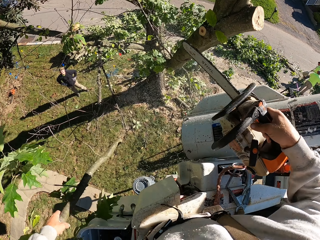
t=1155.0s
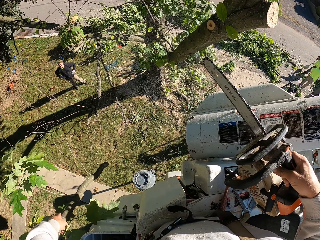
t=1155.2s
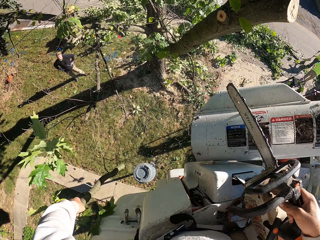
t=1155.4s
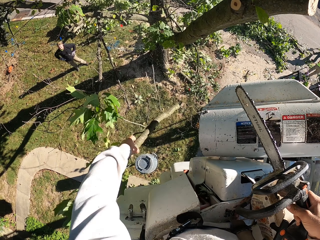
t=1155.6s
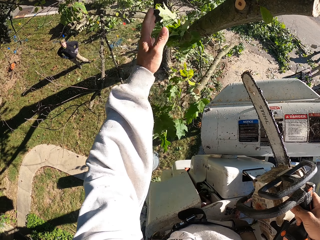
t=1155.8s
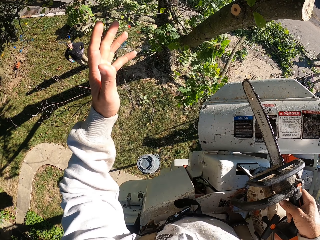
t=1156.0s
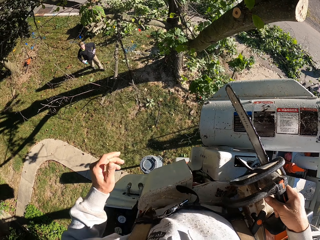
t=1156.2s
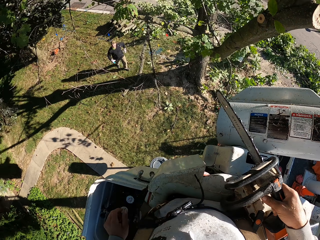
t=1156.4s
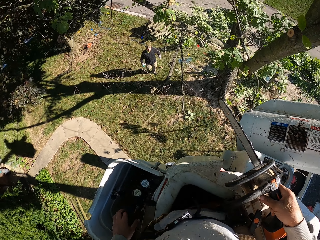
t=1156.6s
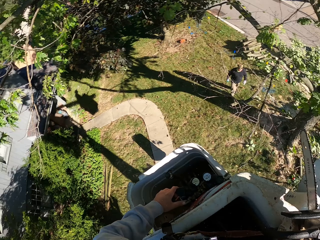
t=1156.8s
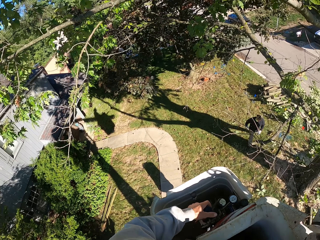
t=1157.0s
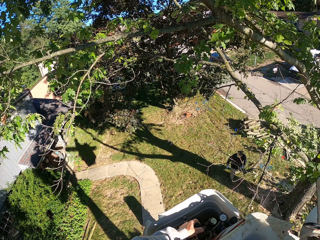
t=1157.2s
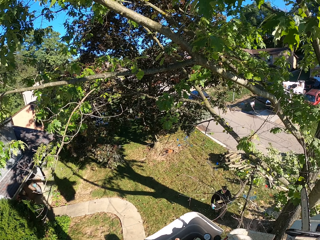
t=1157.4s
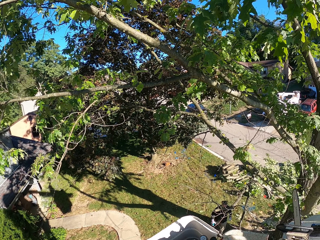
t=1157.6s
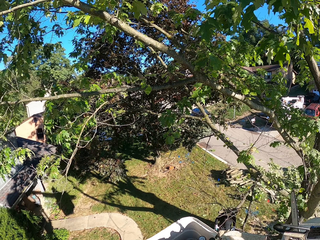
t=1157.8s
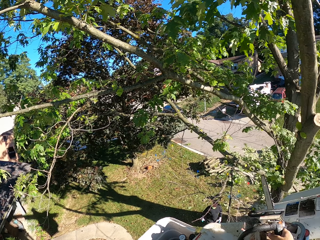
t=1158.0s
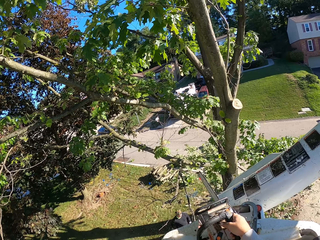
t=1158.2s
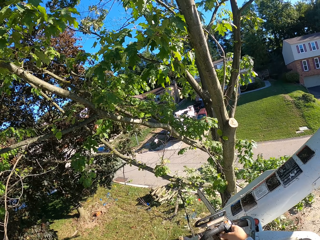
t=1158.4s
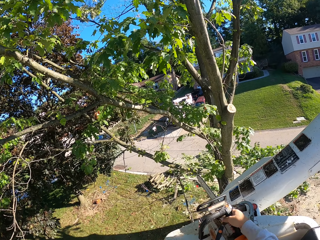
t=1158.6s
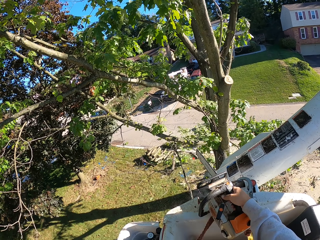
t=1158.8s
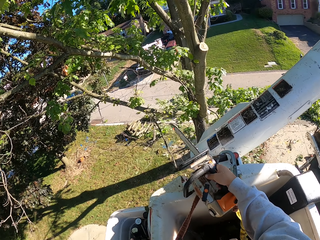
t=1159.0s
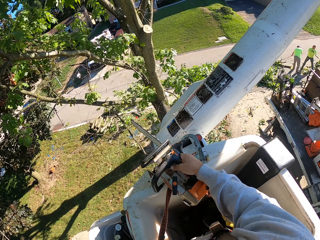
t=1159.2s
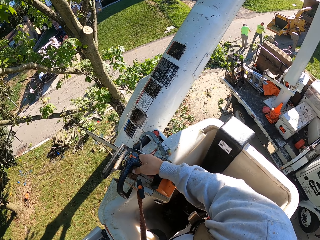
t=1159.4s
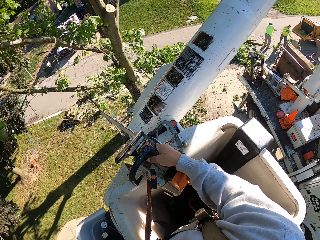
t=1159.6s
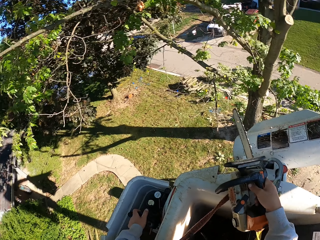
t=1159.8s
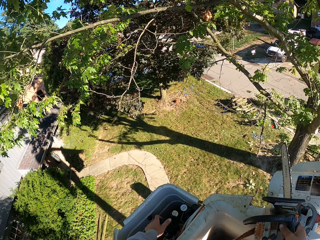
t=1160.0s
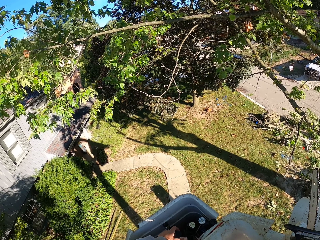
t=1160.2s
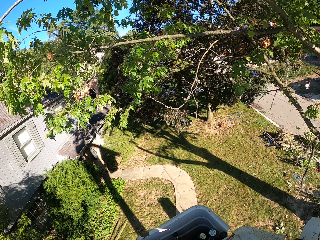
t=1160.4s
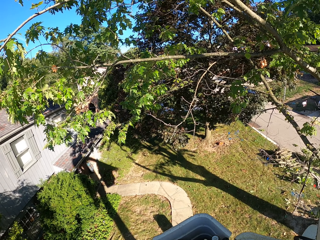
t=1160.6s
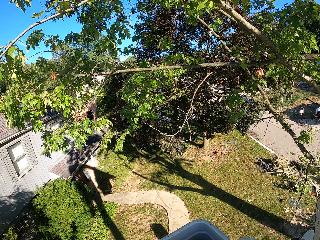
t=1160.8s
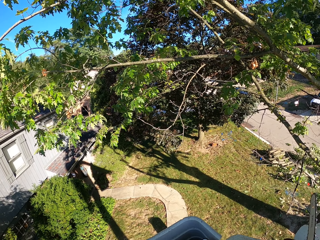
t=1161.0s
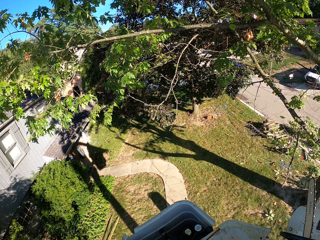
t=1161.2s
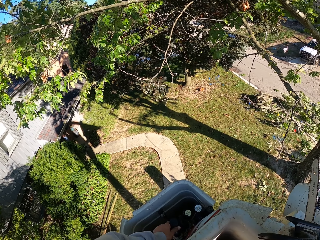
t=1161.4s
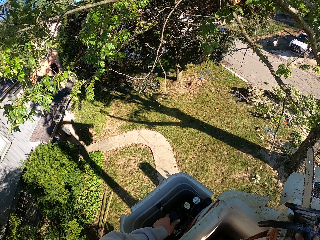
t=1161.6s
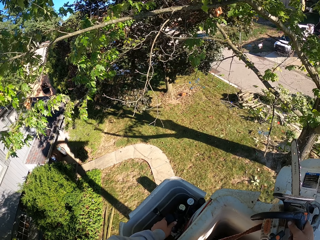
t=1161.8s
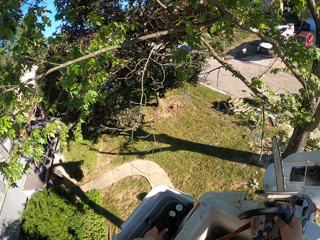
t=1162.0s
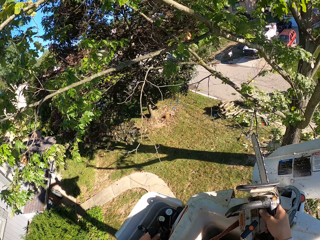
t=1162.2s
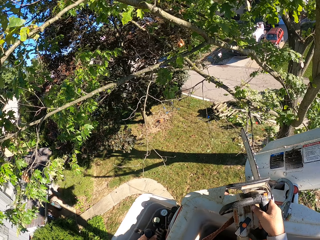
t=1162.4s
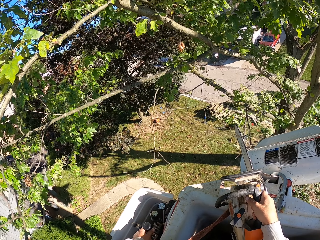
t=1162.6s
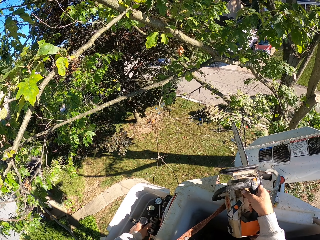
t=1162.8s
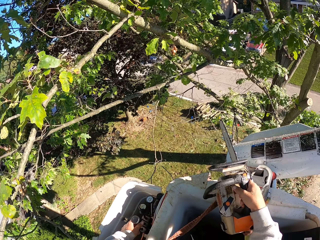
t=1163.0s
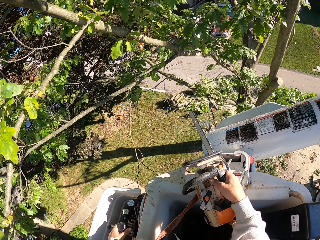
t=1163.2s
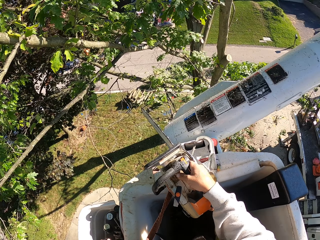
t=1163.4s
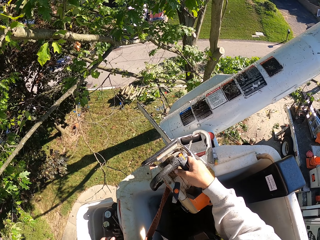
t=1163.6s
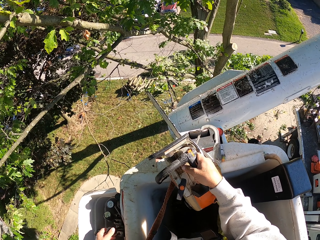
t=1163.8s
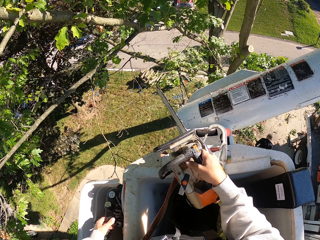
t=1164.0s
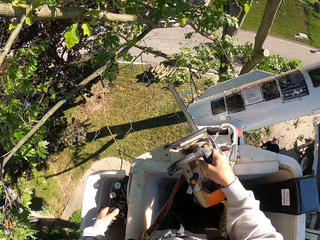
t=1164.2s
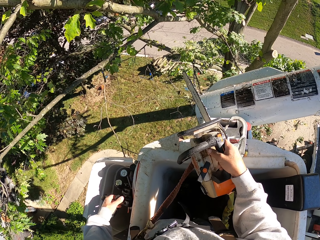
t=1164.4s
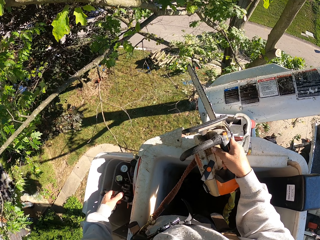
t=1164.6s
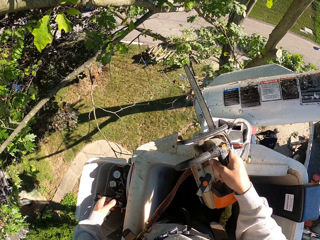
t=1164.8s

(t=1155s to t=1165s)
The camera wearer throws the tree branch in his left hand to the ground. He operates the tree bucket truck with his left hand. He looks around.

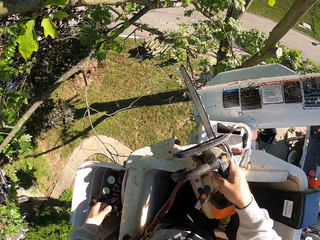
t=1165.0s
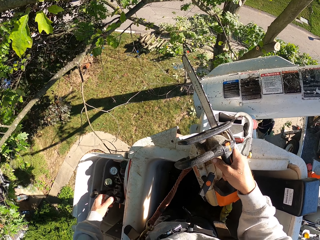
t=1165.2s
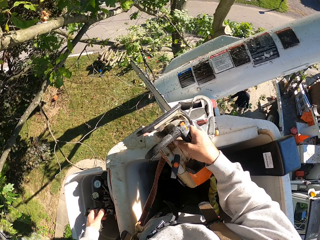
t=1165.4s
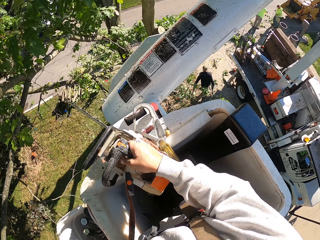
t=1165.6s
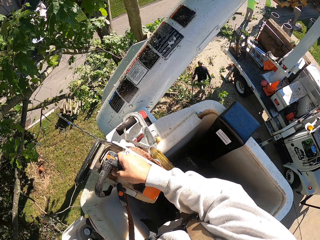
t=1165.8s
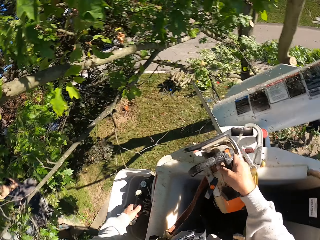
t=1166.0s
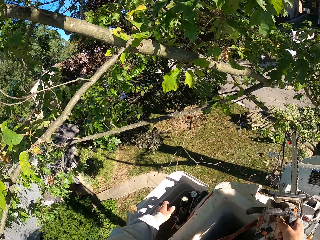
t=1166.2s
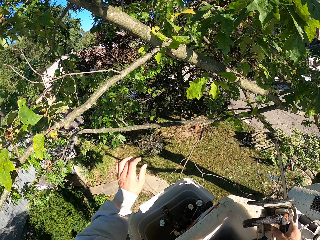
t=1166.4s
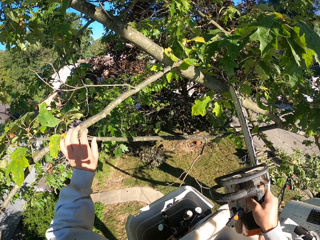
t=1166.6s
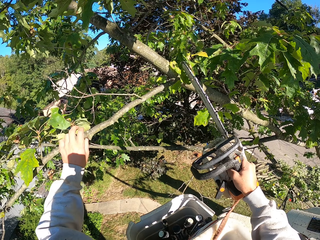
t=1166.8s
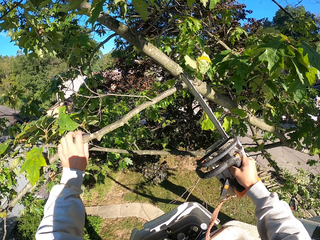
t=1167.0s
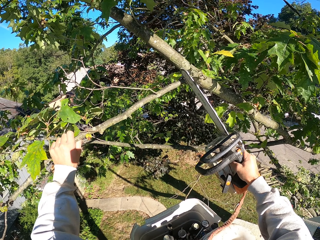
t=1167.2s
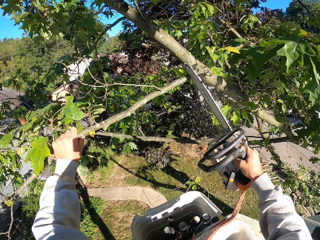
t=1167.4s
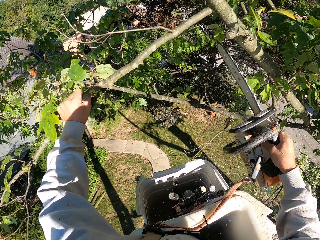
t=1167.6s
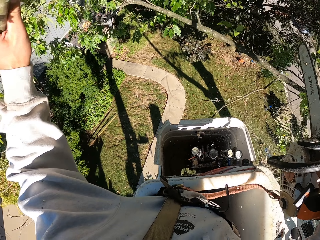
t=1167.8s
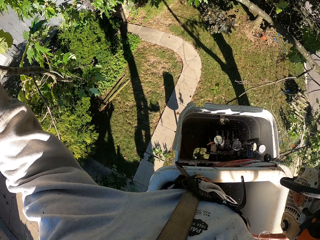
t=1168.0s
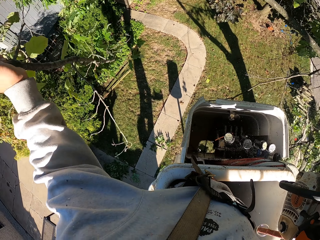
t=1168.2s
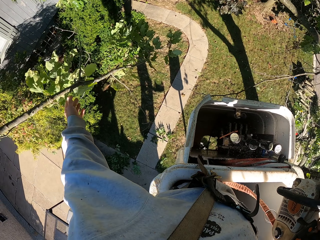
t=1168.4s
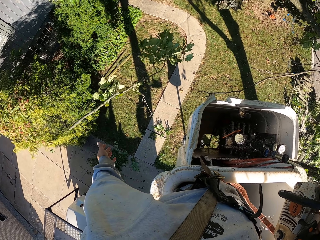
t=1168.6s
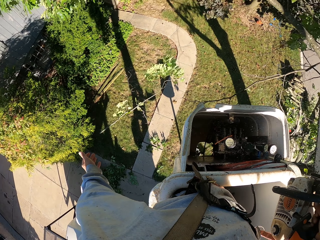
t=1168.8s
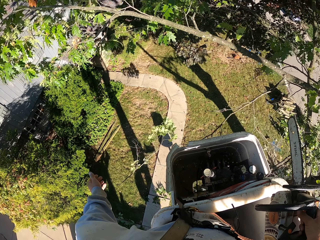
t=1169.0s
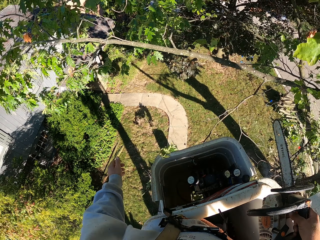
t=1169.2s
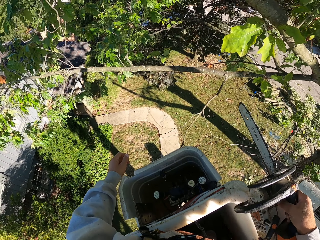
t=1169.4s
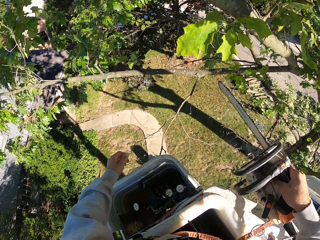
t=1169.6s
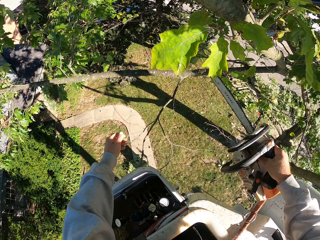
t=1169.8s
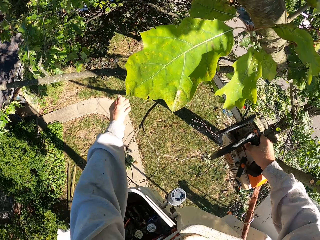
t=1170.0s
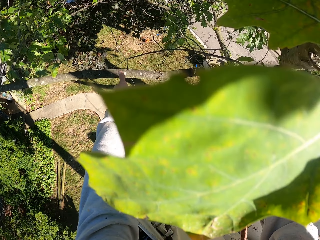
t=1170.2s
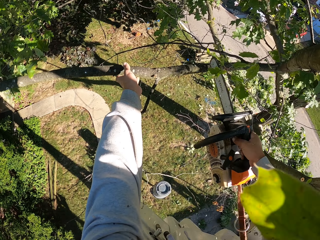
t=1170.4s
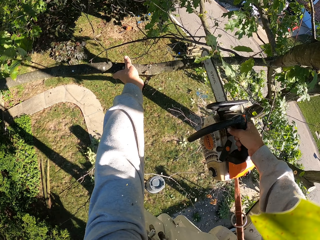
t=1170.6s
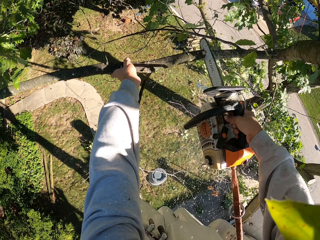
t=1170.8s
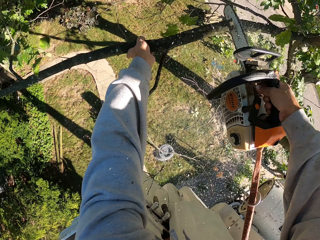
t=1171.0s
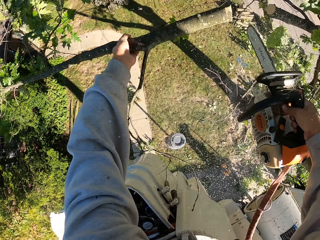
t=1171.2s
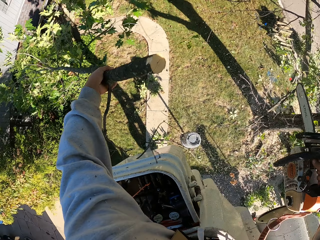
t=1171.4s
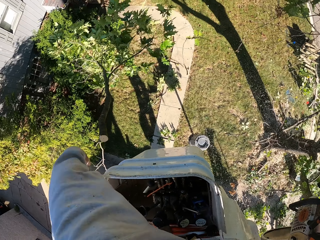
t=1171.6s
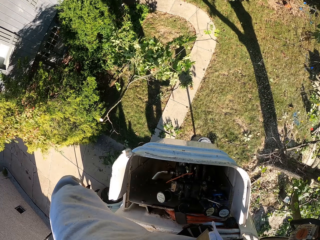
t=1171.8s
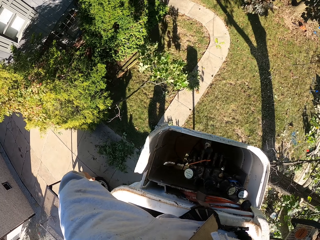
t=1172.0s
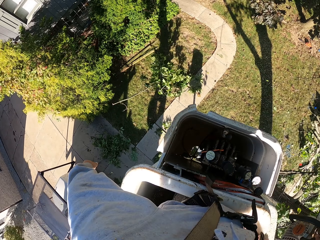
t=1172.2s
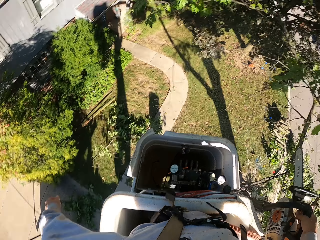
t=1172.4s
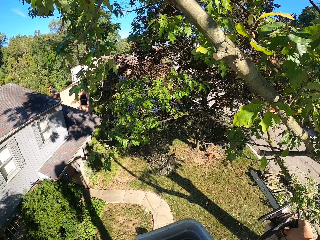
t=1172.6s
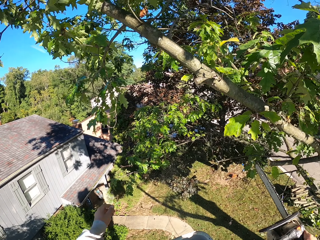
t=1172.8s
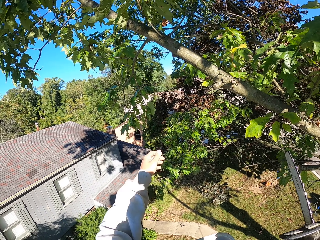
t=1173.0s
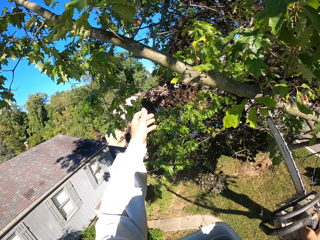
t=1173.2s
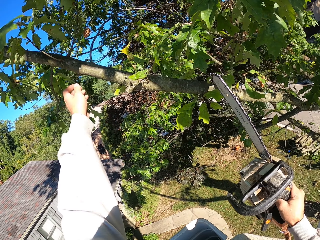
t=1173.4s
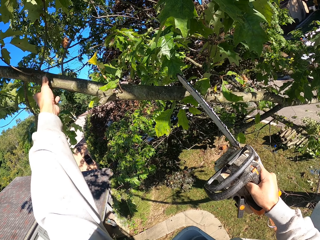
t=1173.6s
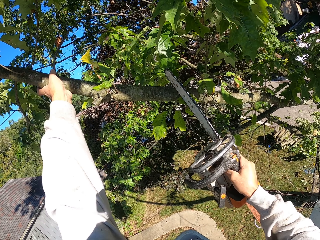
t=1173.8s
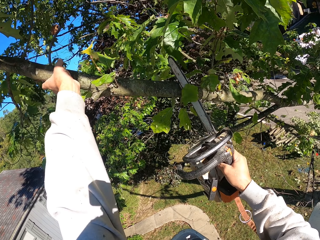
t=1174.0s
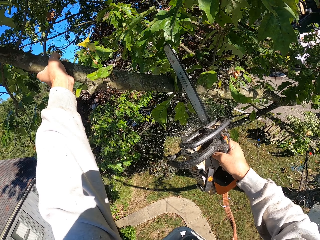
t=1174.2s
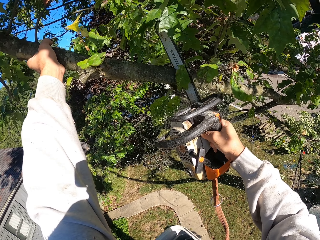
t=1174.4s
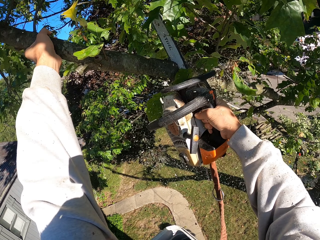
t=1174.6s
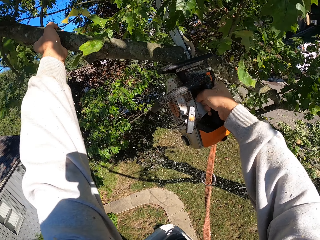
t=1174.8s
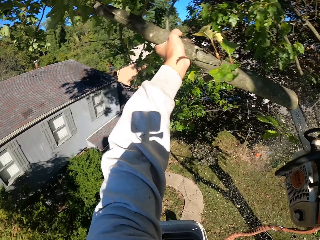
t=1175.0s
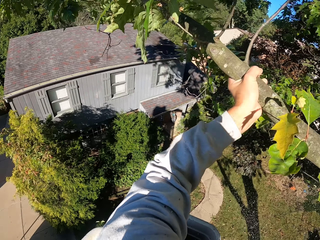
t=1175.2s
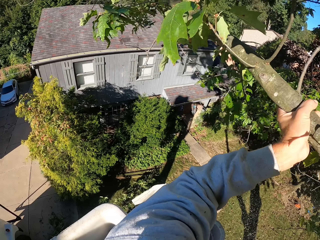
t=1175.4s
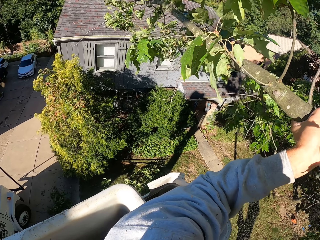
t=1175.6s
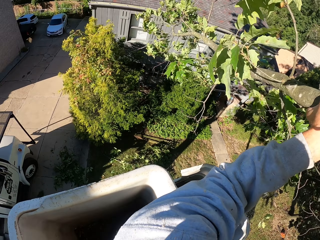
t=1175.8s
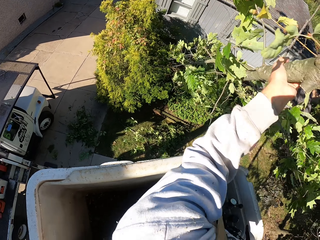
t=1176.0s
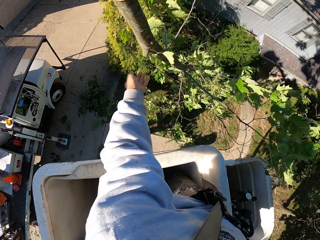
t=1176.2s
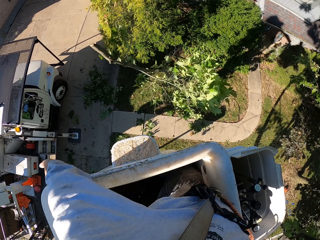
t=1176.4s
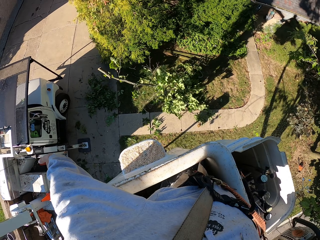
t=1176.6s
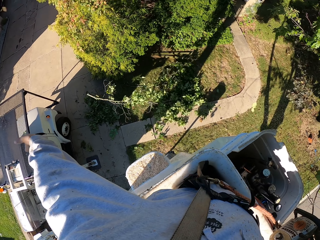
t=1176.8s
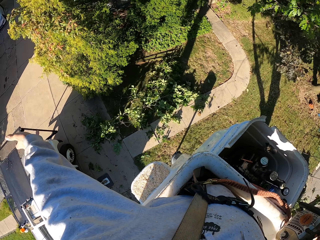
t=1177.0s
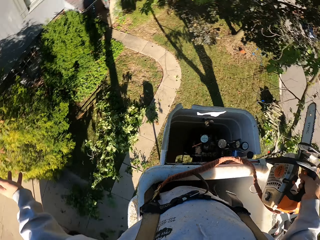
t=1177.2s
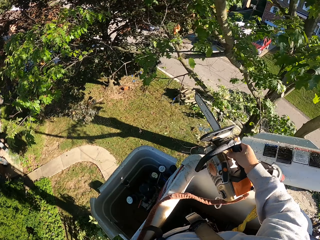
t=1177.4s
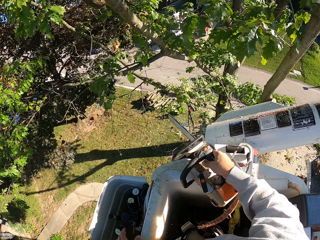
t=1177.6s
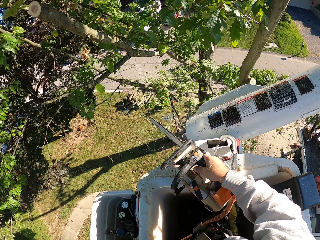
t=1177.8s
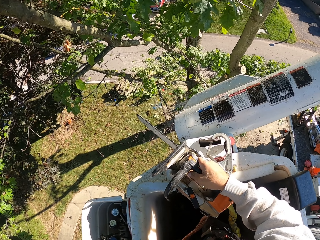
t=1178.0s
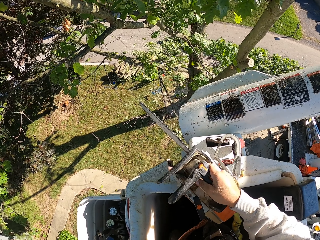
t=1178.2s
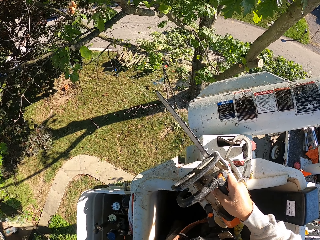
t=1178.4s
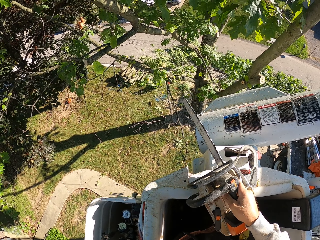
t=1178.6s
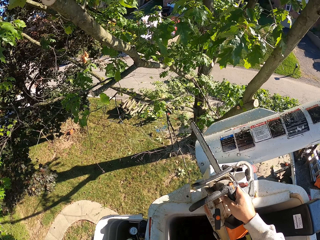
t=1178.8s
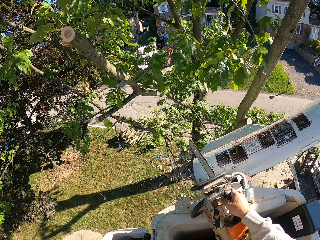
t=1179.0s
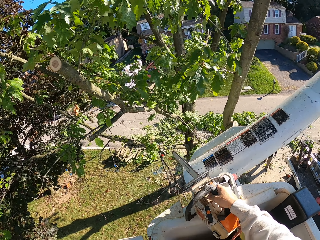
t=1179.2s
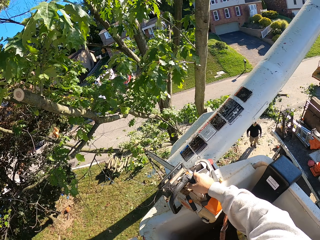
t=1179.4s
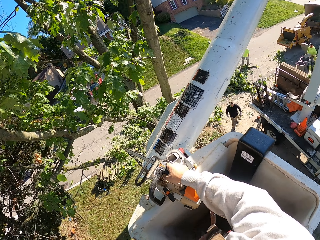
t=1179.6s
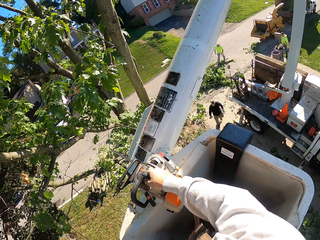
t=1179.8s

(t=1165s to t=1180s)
The man holds some tree branches with both hands. The man carries the tree. The camera wearer holds a tree branch with his left hand. He cuts the tree branch from the tree with the chain saw in his right hand. He throws the tree branch in his left hand to the ground. He holds a tree branch with his left hand. He cuts the tree branch from the tree with the chain saw in his right hand. He throws the tree branch in his left hand to the ground. He holds a tree branch with his left hand. He cuts the tree branch from the tree with the chain saw in his right hand. He throws the tree branch in his left hand to the ground. He operates the tree bucket truck with his left hand. He looks around.
